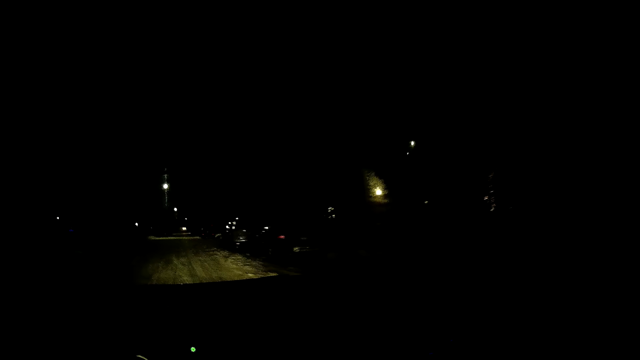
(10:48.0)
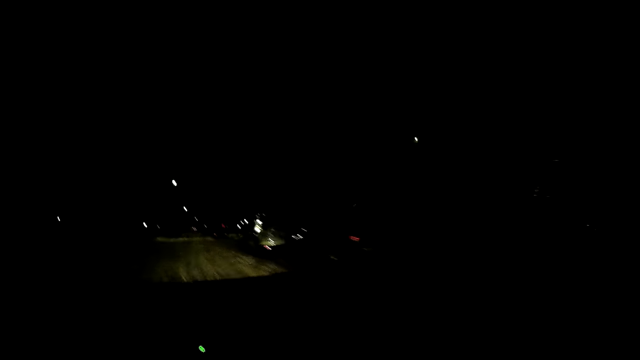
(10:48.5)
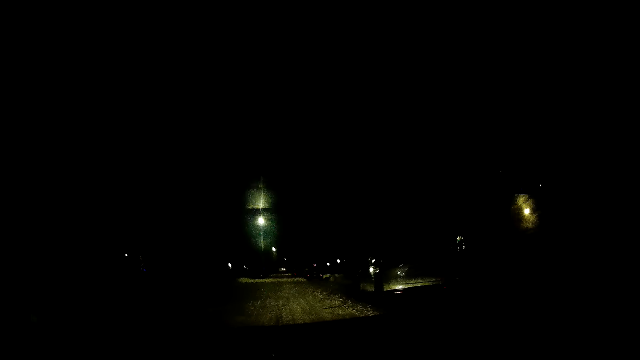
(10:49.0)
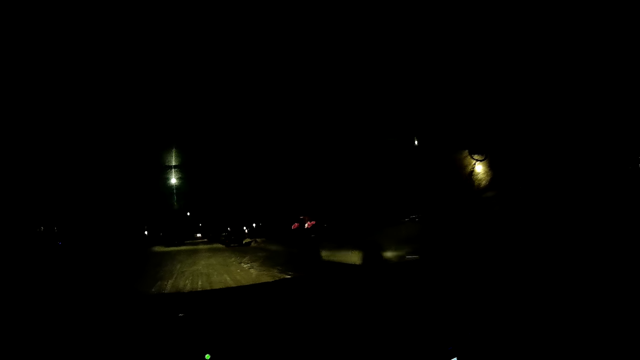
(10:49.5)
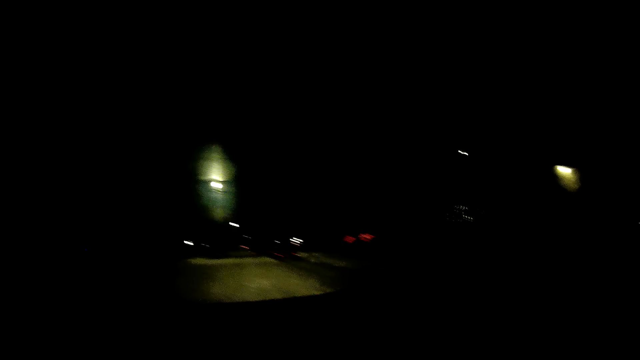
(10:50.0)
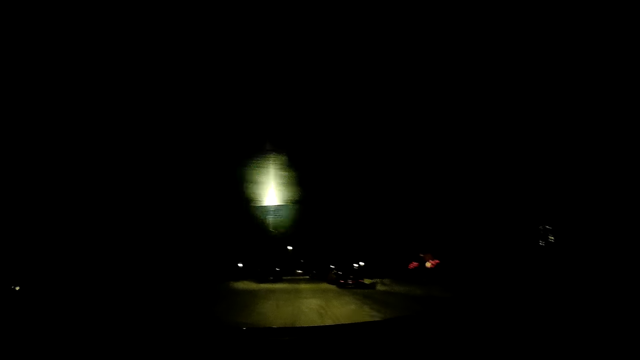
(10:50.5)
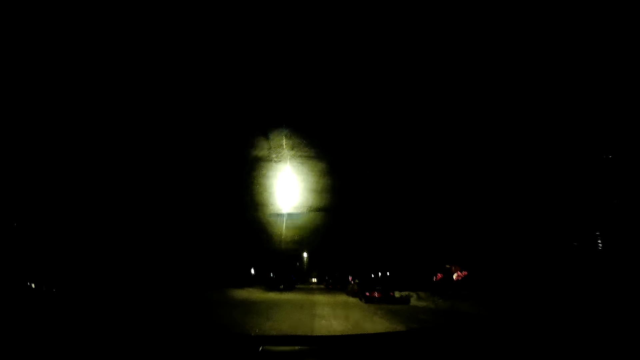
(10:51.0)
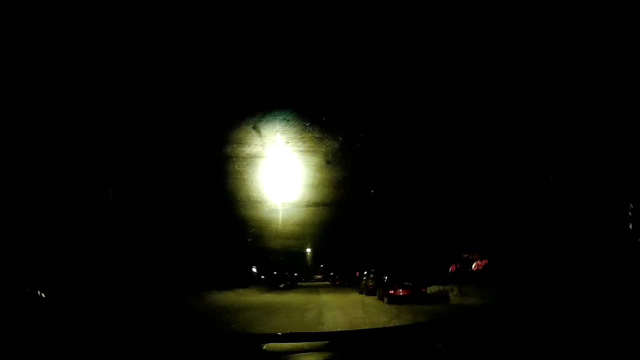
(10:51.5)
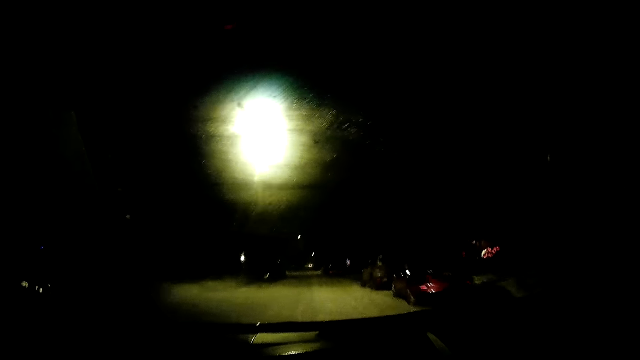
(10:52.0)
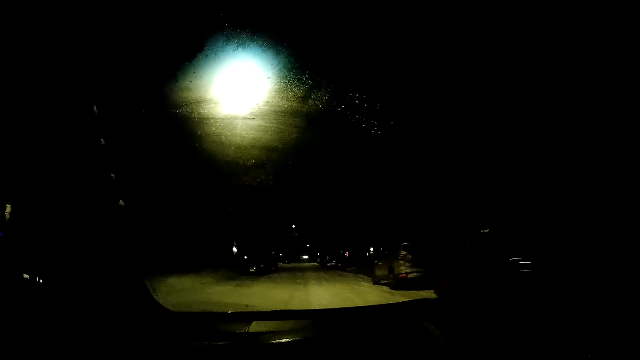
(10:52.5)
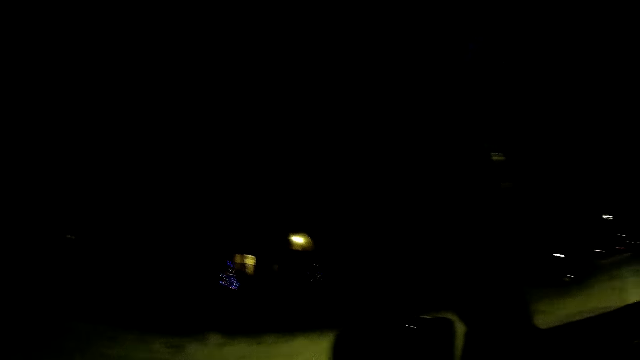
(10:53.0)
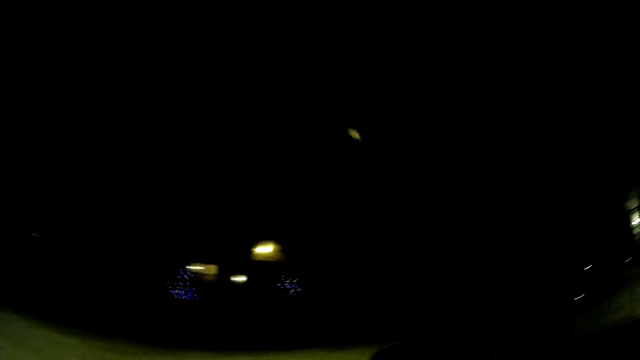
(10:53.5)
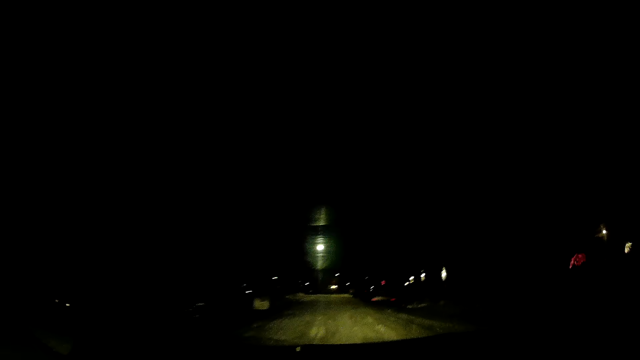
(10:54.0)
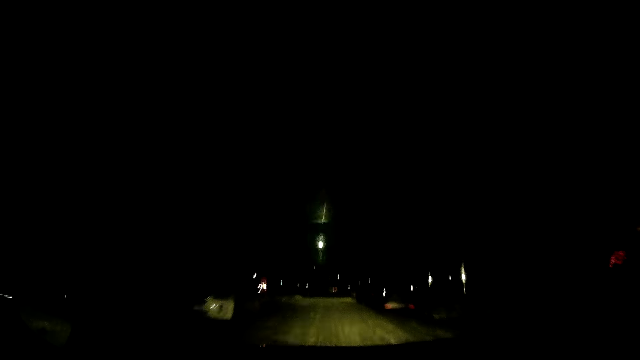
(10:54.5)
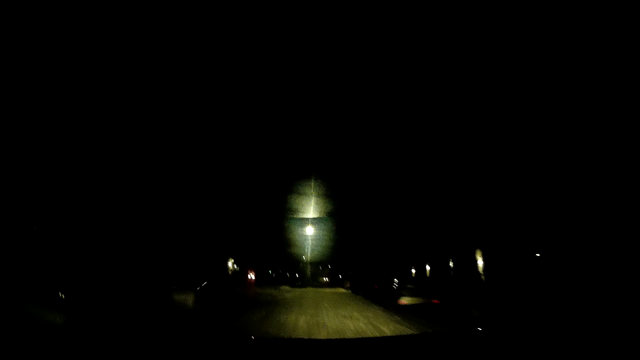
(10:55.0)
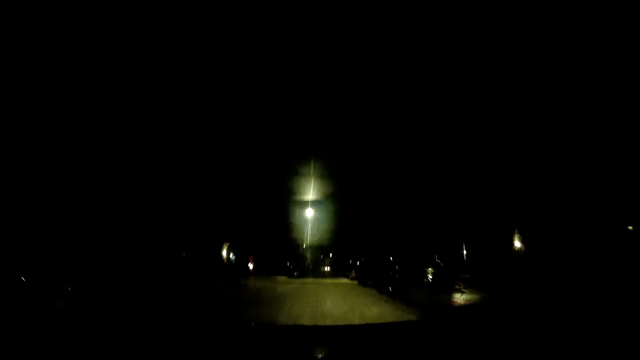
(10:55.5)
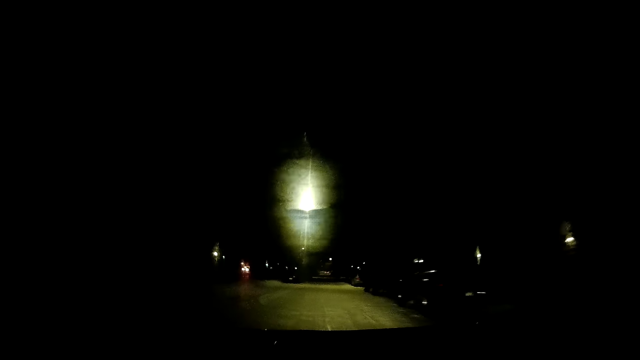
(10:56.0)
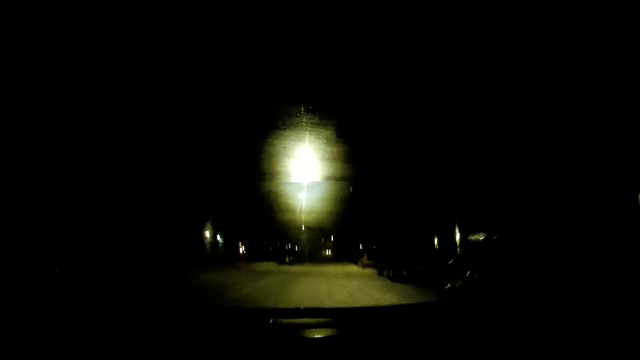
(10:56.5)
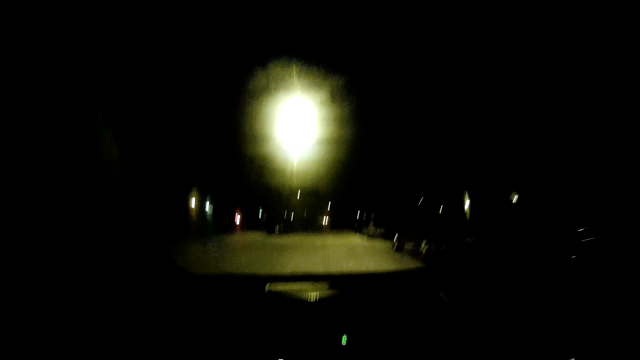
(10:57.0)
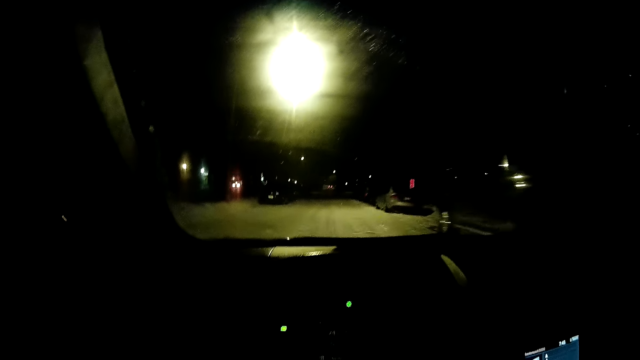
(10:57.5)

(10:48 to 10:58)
The camera wearer drives a car on the road. They look around. They look around again. They drive the car on the road.

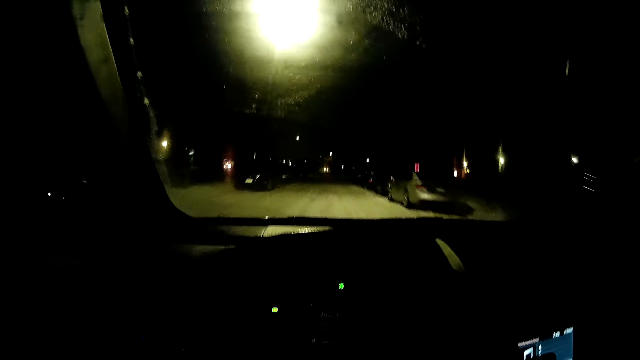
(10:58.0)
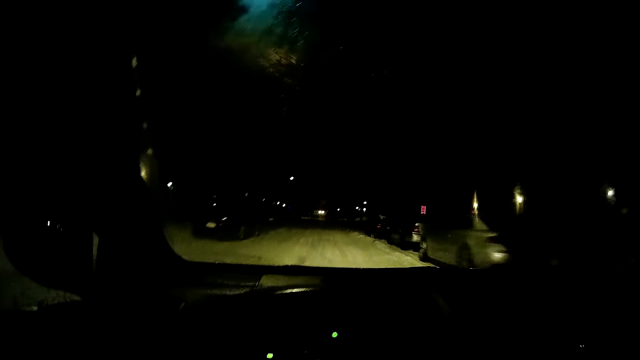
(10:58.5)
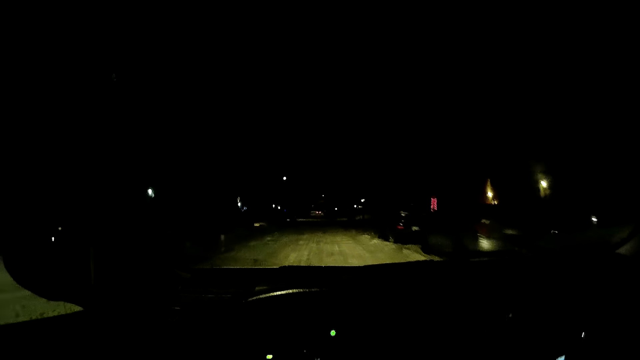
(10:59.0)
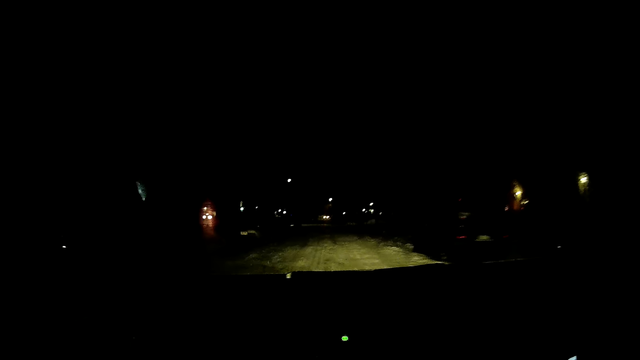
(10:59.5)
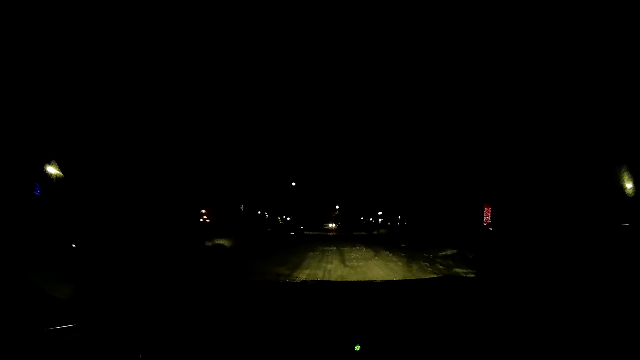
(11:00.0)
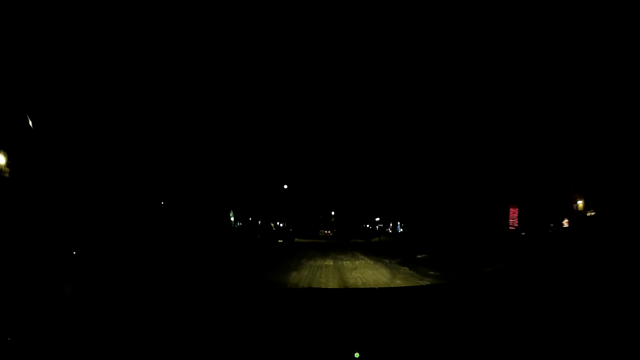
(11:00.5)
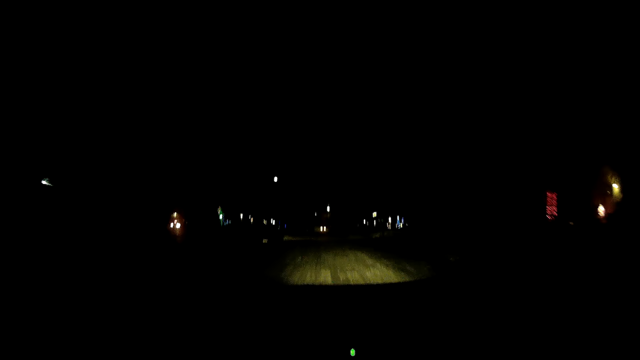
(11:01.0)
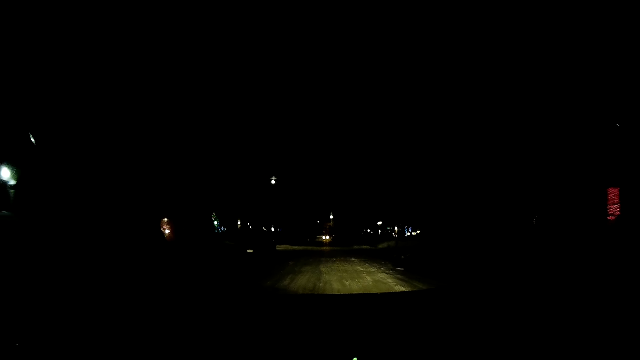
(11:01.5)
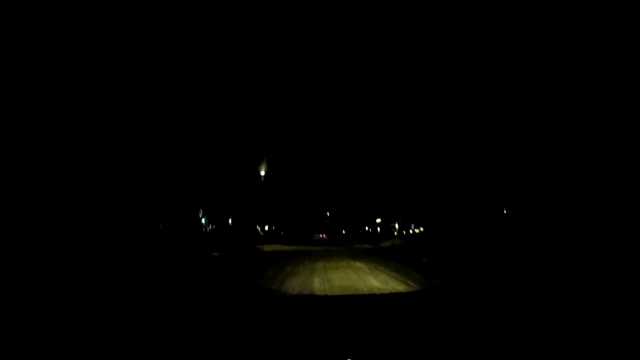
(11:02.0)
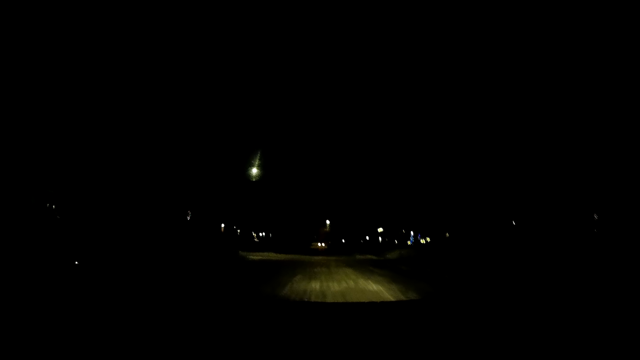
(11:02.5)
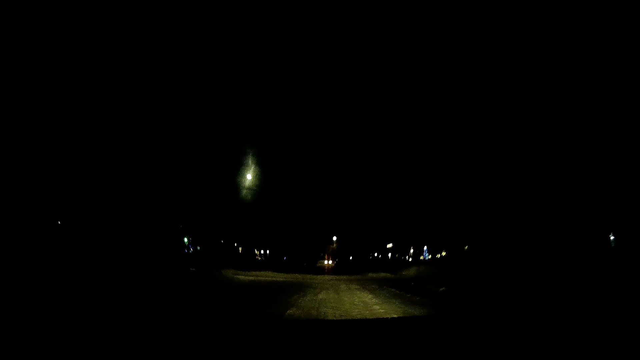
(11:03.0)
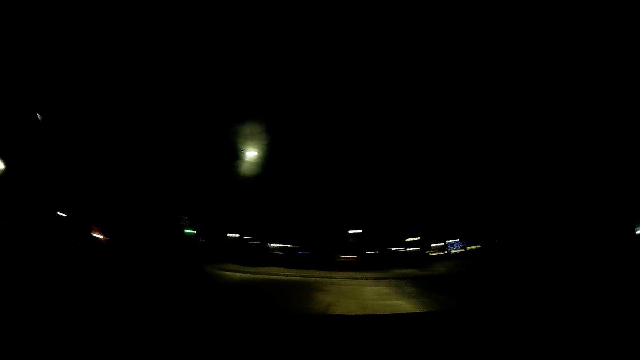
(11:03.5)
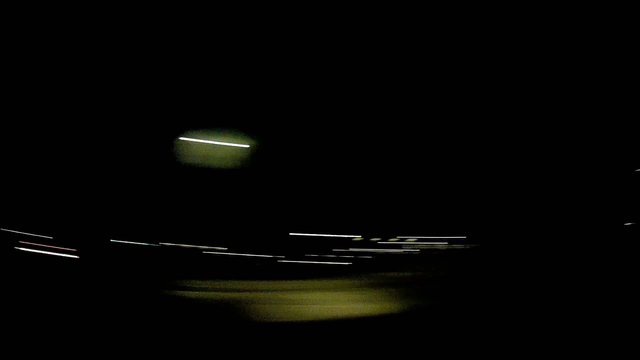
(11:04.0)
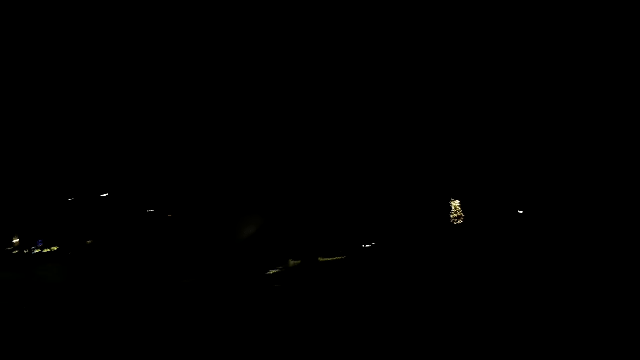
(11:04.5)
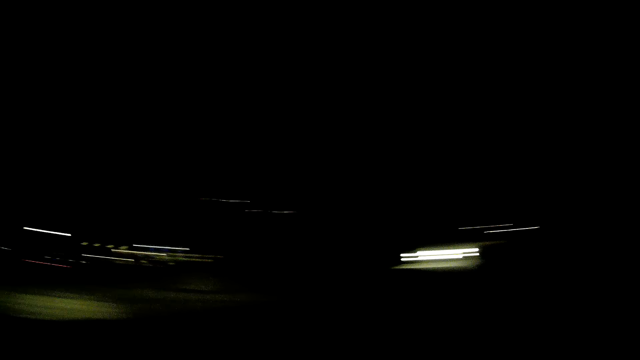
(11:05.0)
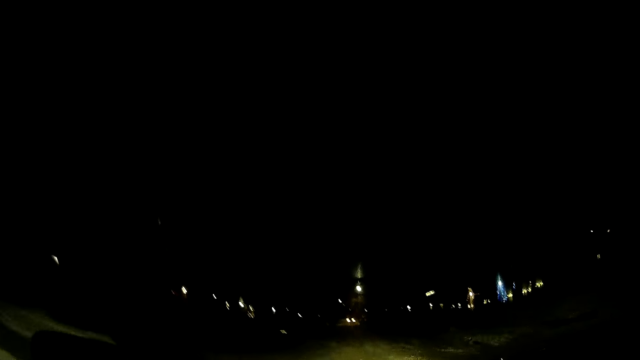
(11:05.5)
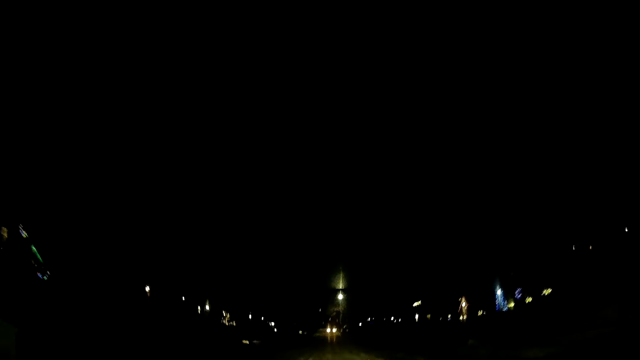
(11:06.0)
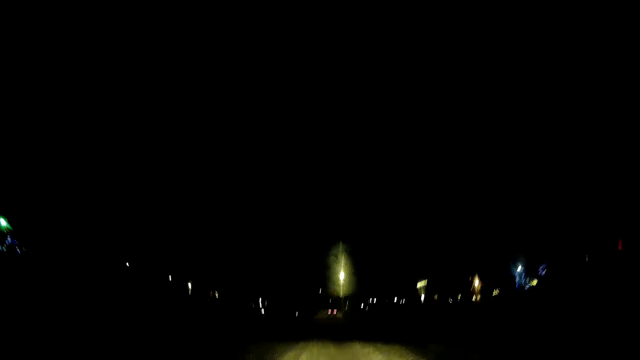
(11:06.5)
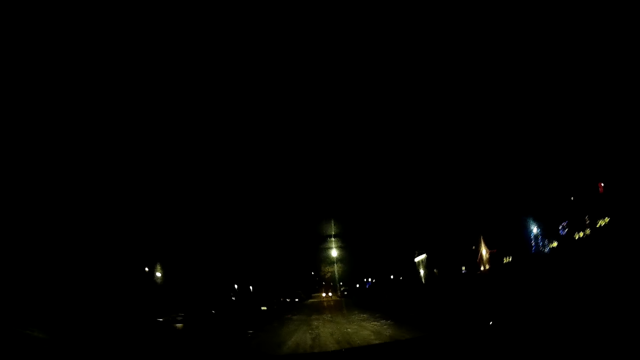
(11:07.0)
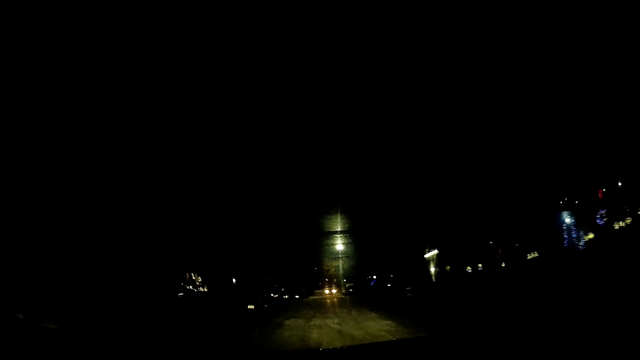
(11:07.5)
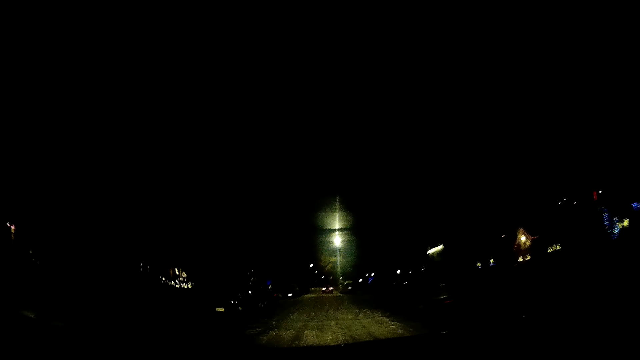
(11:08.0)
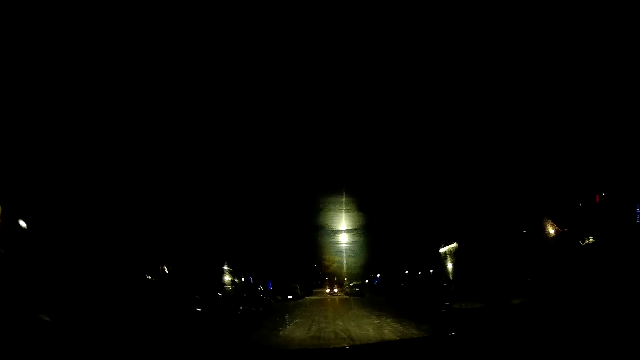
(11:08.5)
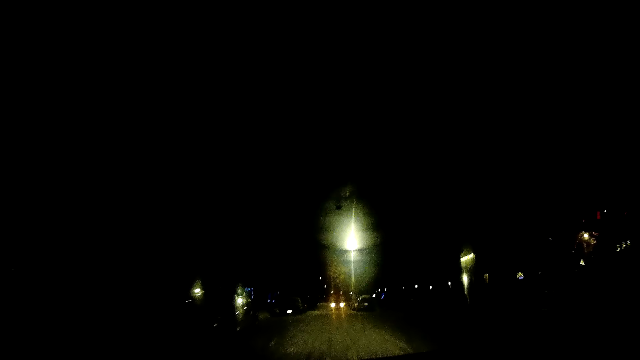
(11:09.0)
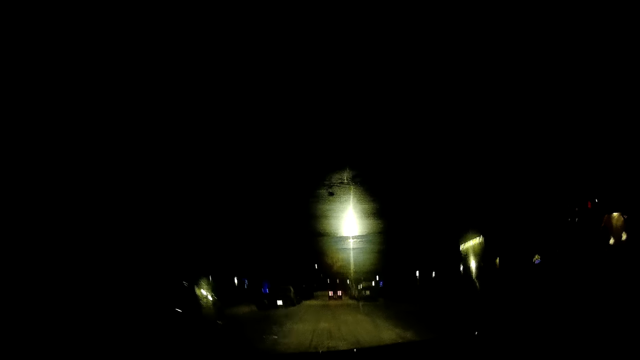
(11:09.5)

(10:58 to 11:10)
The camera wearer drives a car on the road. They look around. They look around again. They drive the car on the road.
